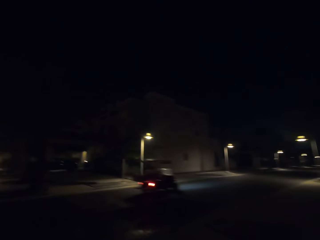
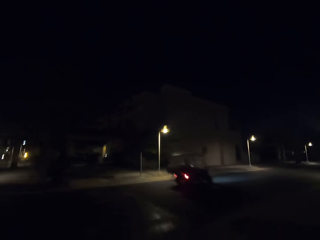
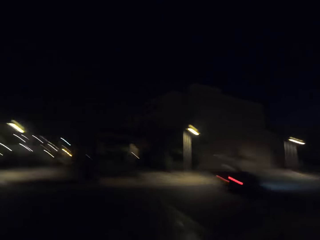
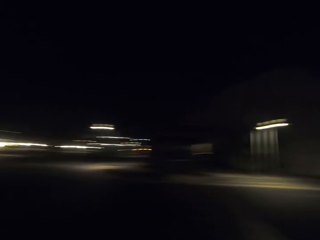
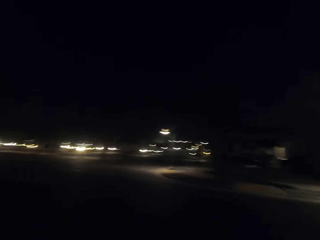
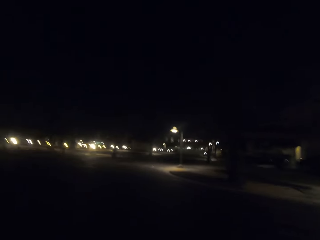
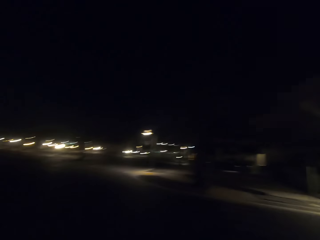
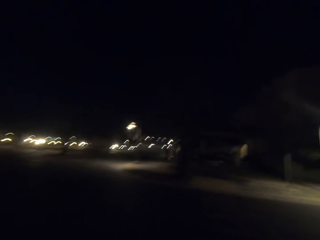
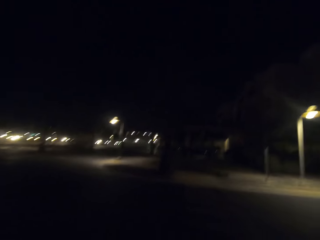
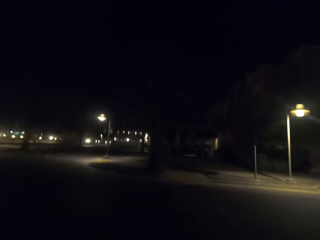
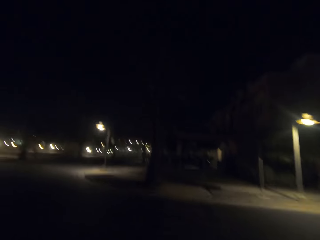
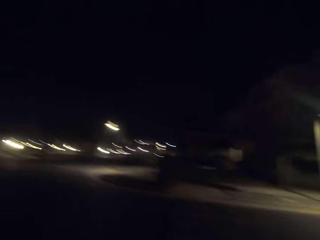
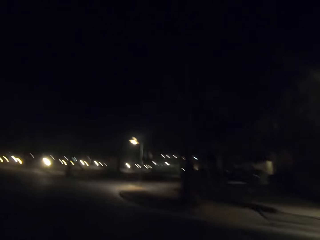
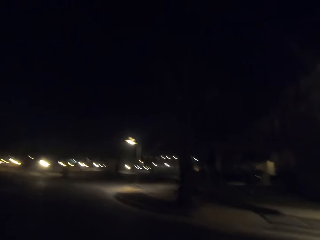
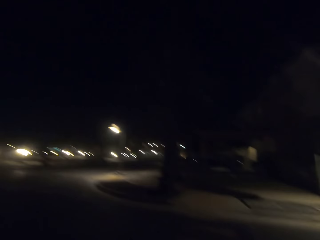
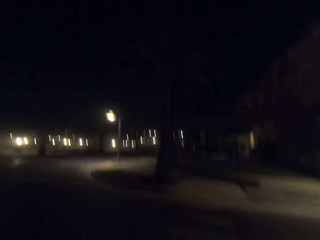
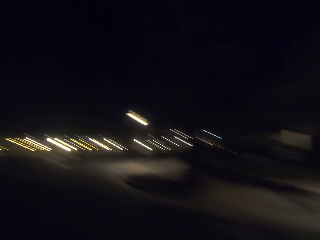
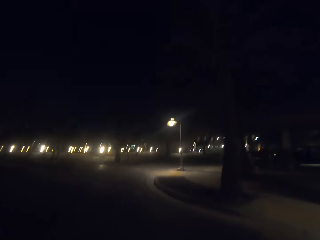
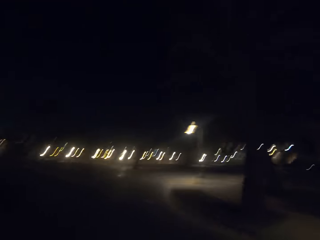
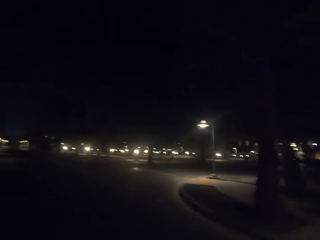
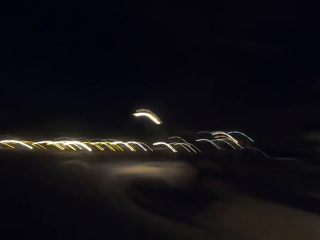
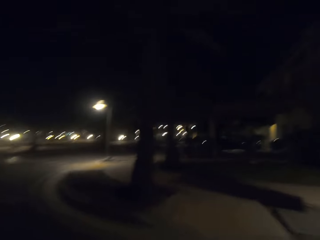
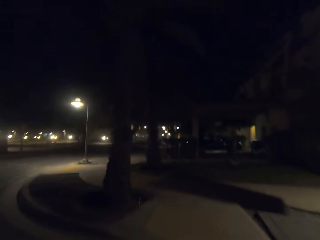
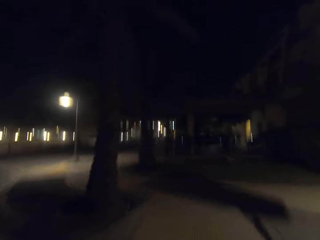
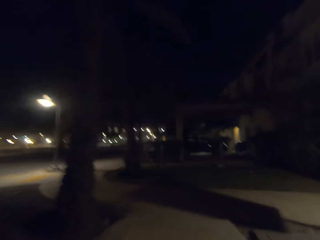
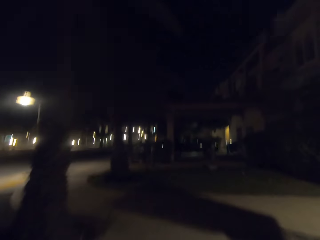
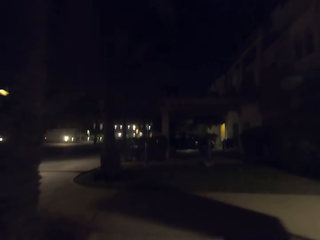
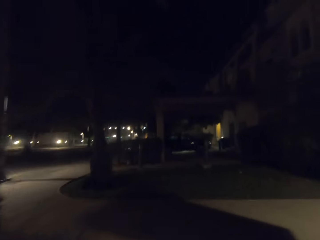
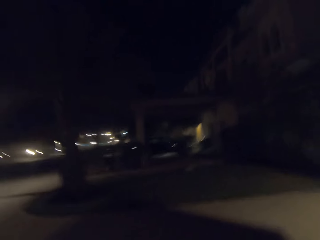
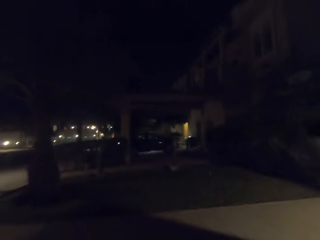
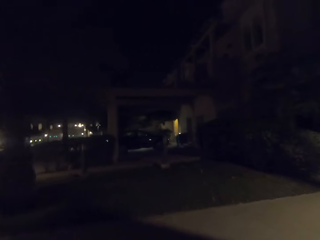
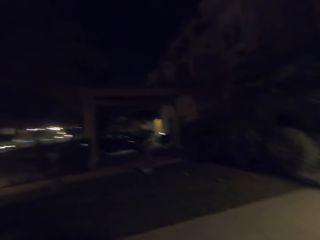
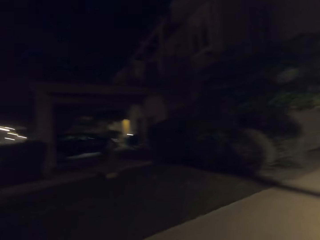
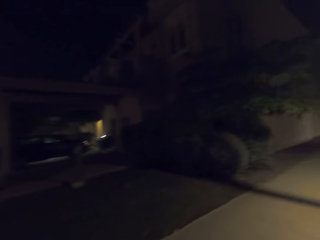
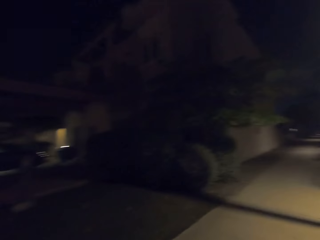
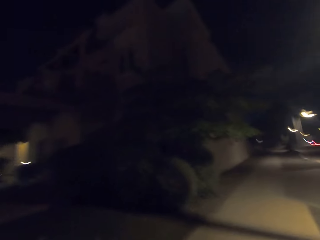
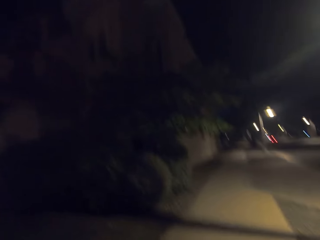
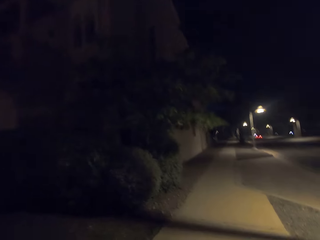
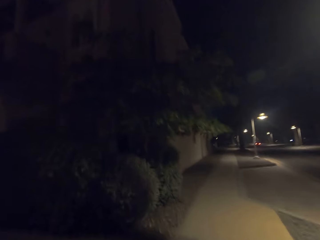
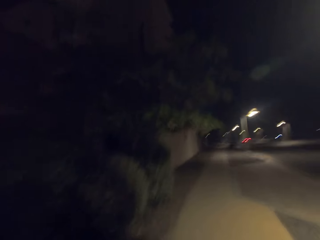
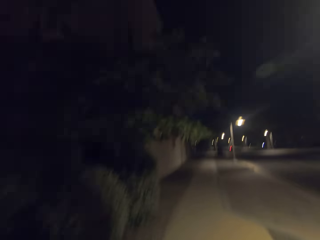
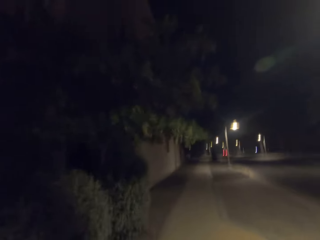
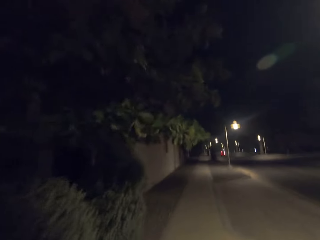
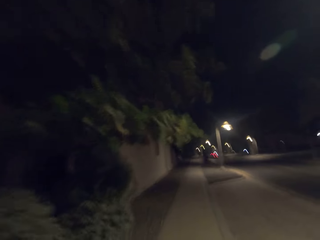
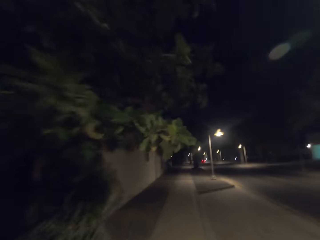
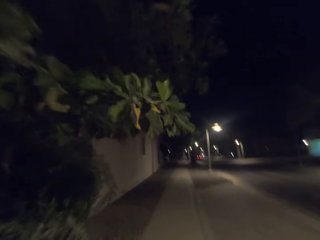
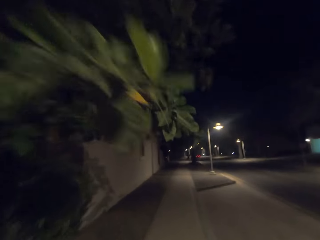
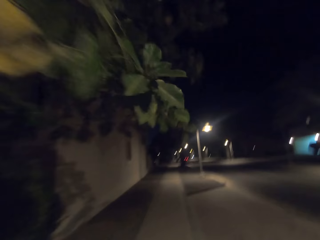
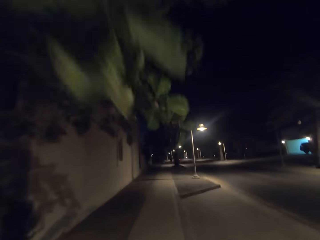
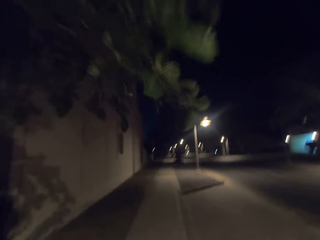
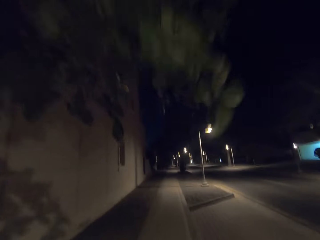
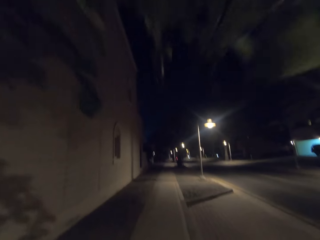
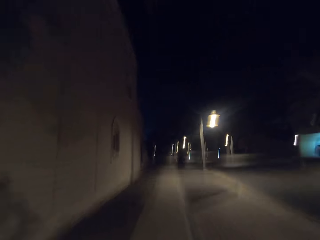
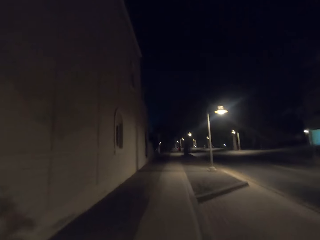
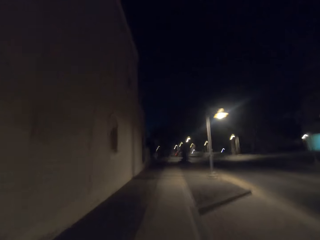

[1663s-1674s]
The camera wearer looks around. They cross the road. They walk on the footpath.

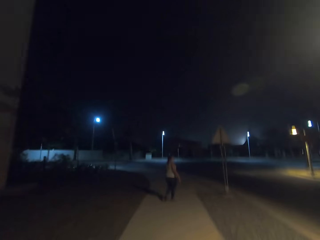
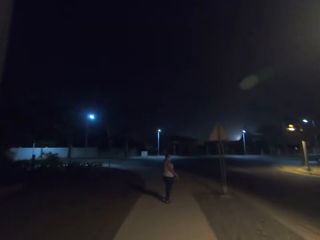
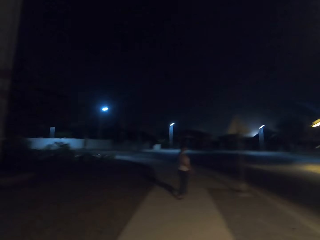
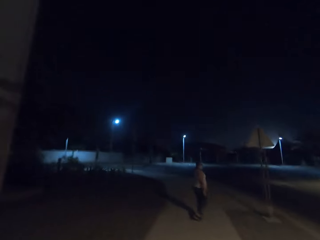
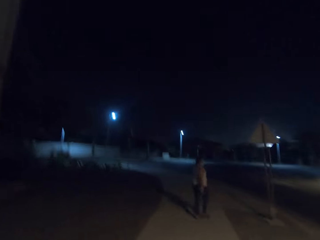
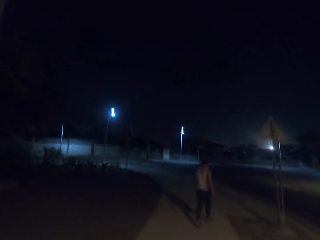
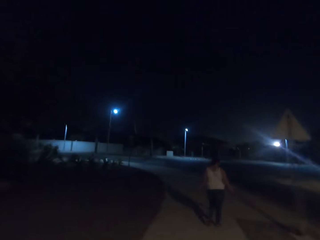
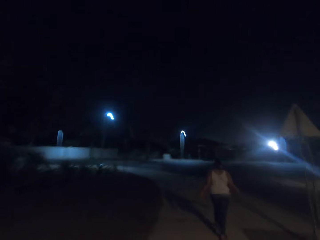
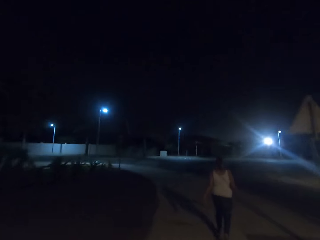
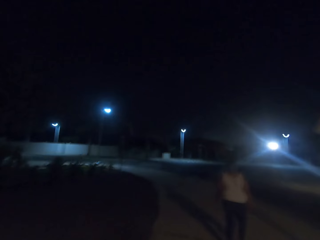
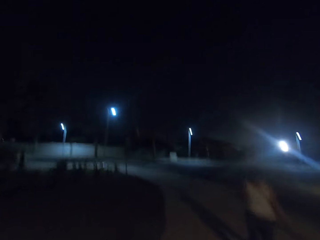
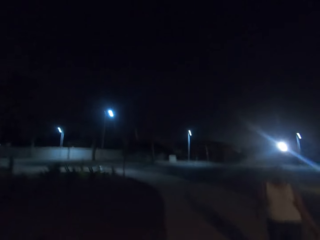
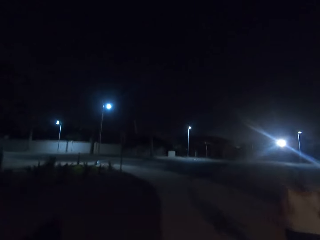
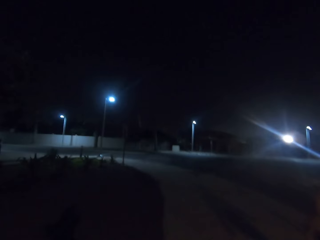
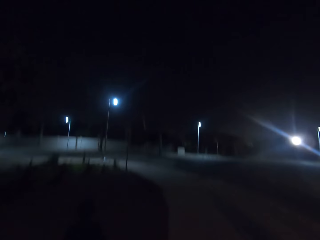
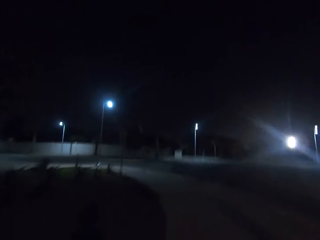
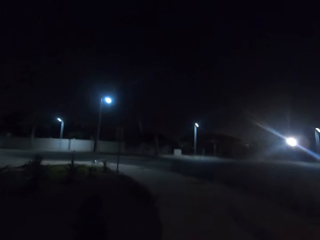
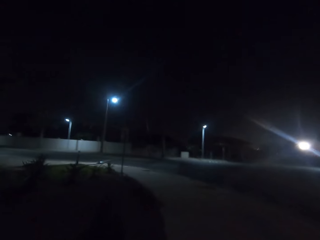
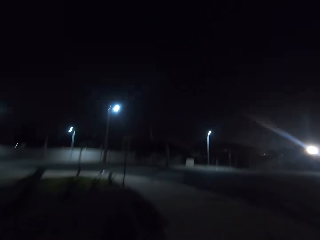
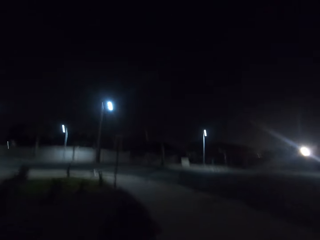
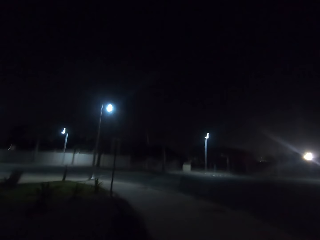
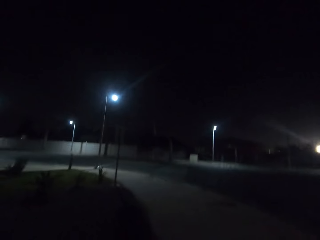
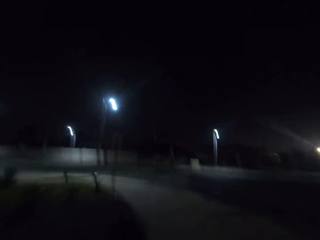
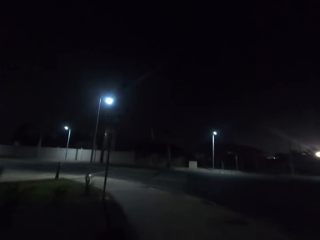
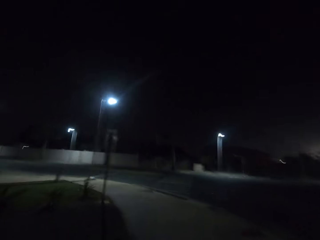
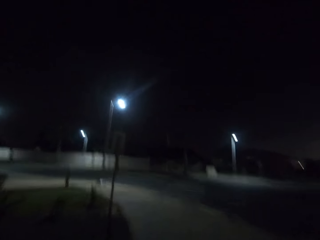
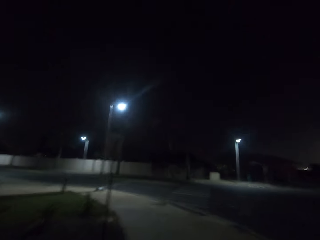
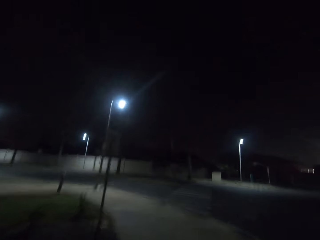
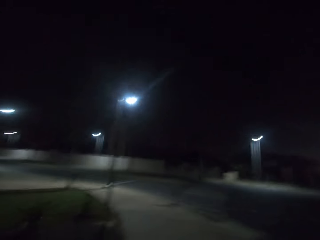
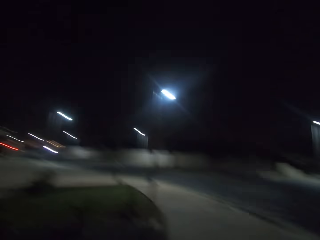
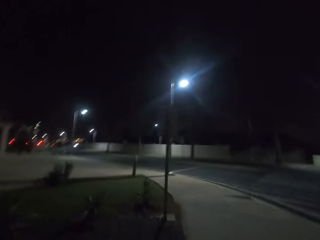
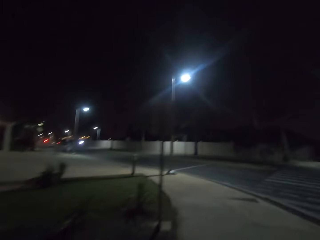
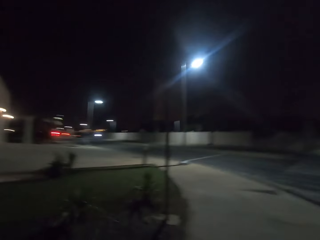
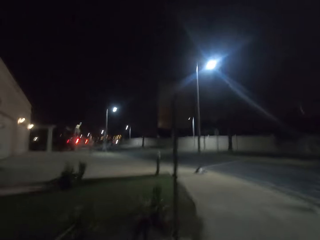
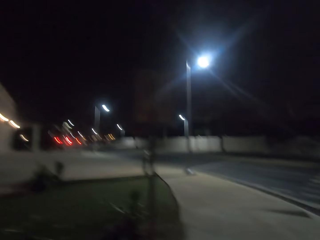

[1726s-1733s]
A woman moves aside to allow the camera wearer to pass.

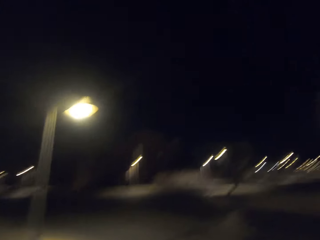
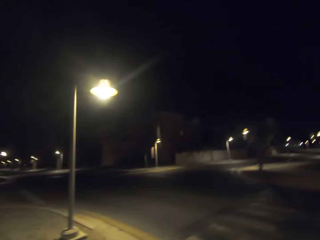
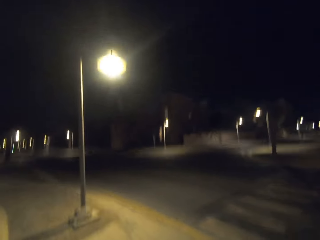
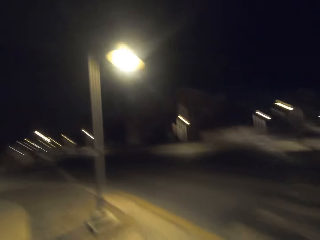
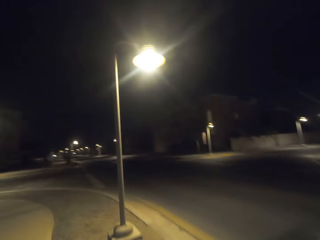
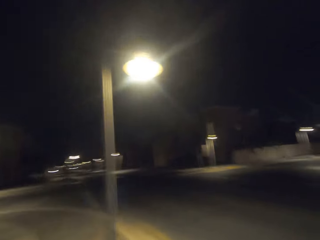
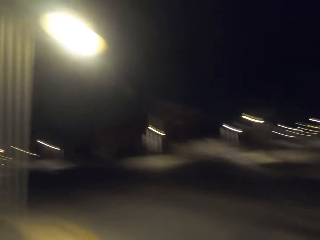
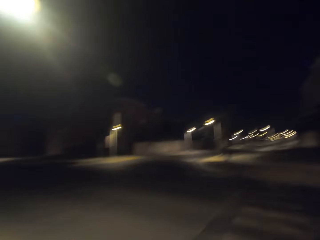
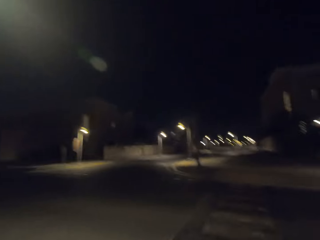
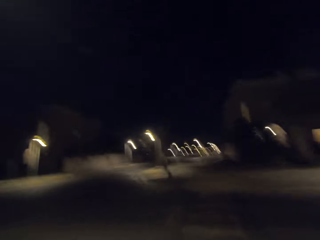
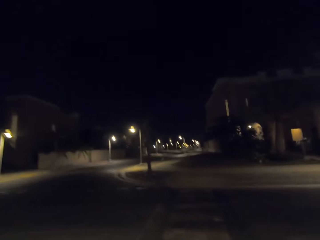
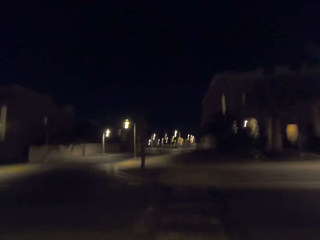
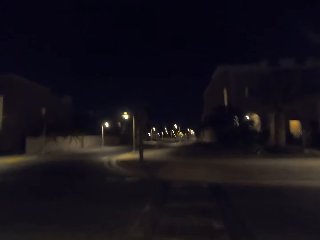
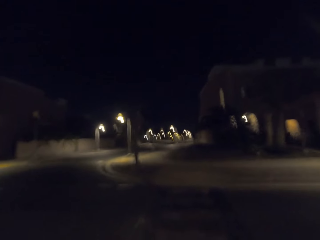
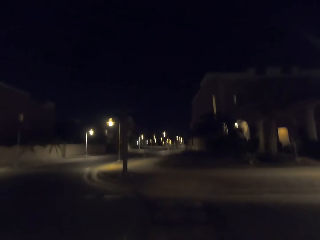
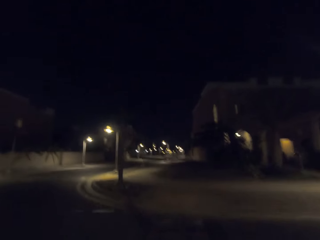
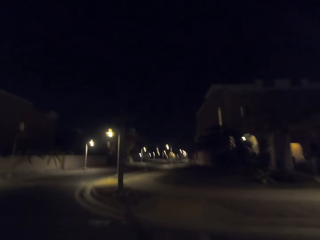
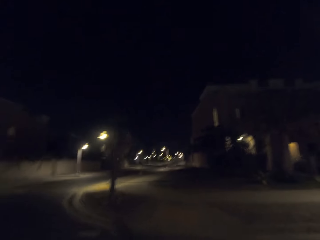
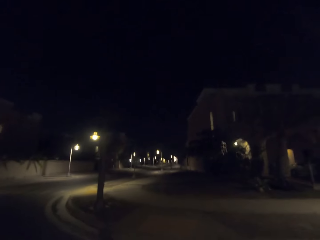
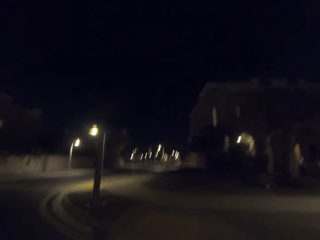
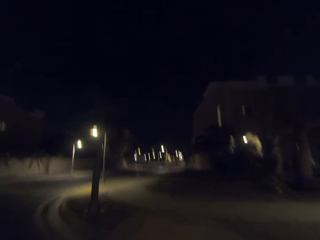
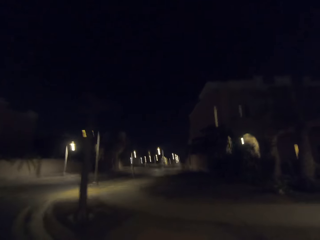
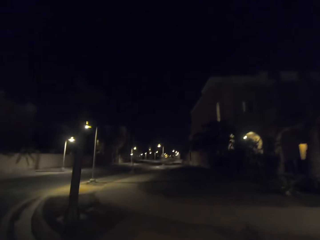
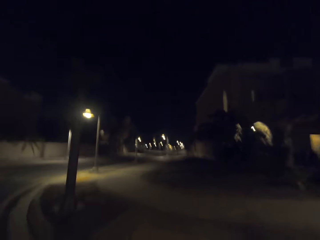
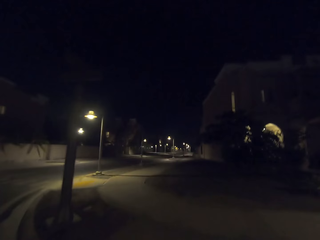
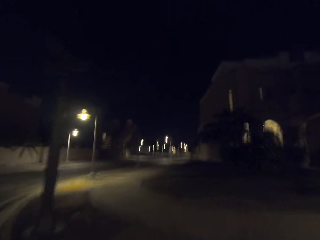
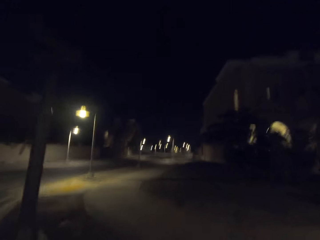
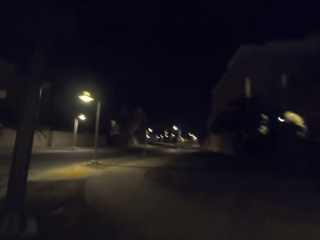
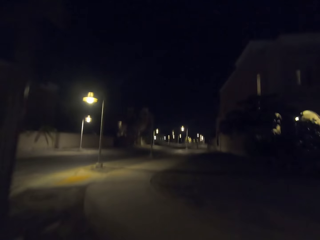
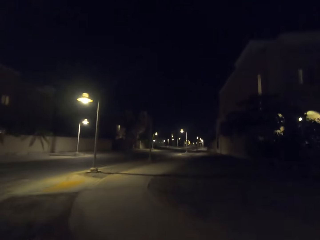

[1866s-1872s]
The camera wearer crosses the road on the zebra crossing.
